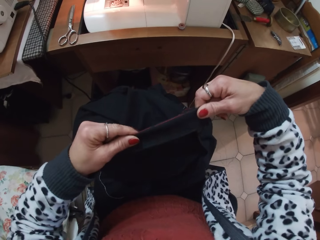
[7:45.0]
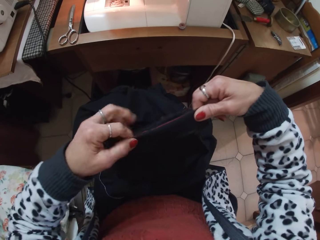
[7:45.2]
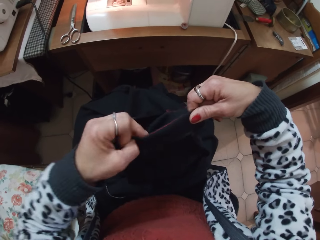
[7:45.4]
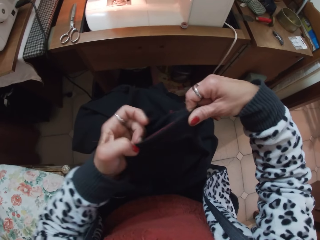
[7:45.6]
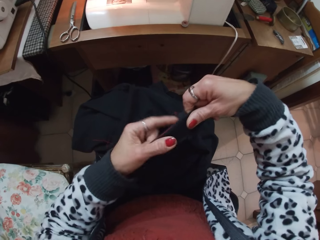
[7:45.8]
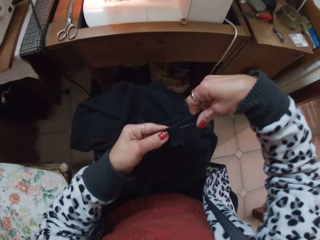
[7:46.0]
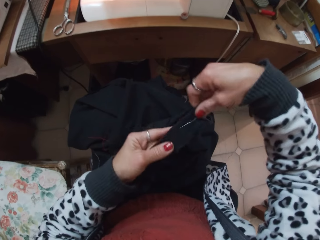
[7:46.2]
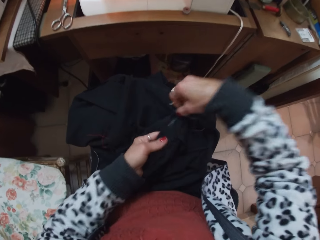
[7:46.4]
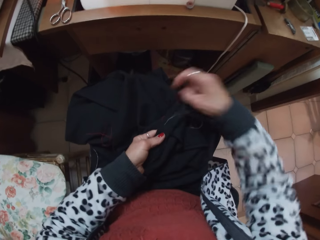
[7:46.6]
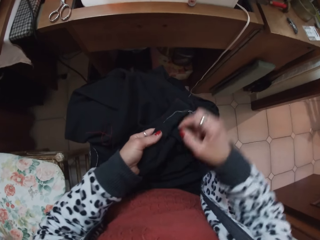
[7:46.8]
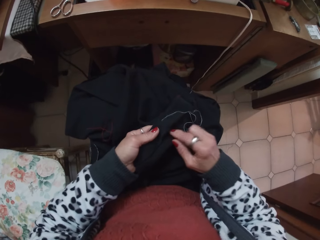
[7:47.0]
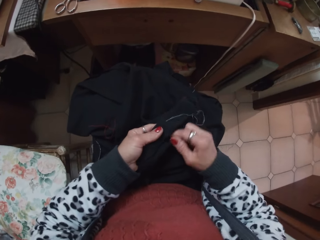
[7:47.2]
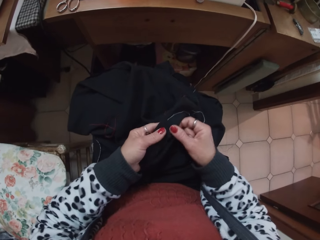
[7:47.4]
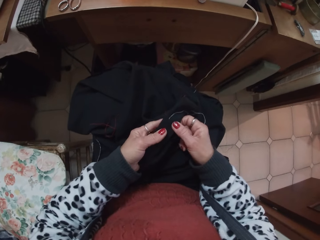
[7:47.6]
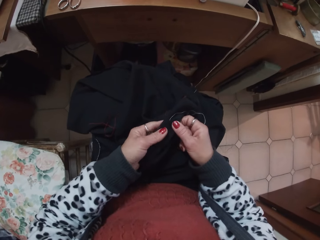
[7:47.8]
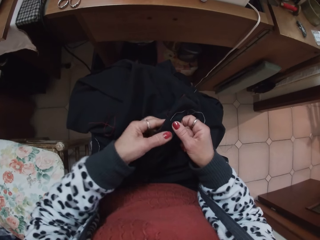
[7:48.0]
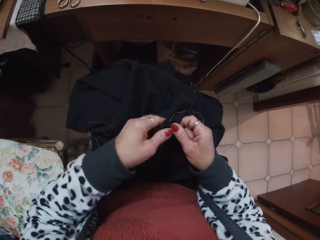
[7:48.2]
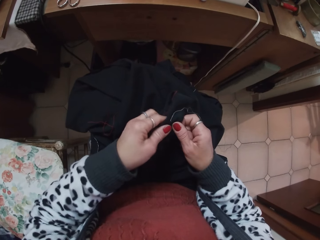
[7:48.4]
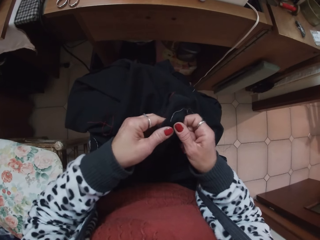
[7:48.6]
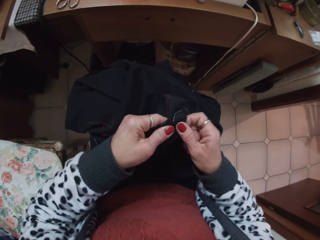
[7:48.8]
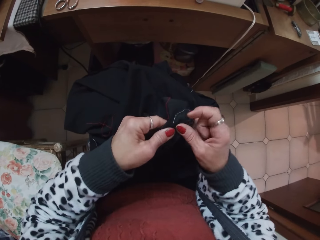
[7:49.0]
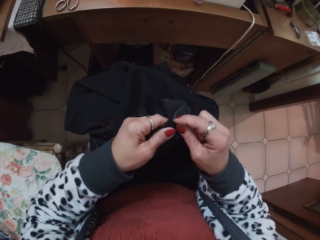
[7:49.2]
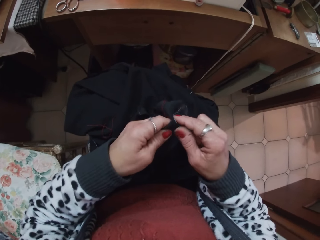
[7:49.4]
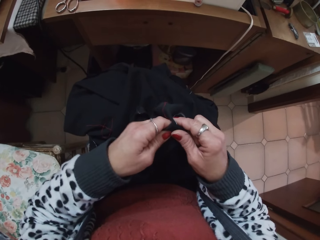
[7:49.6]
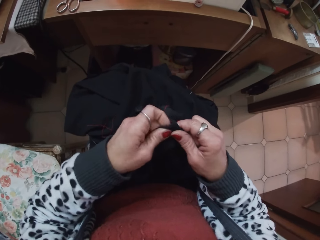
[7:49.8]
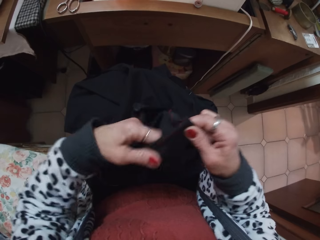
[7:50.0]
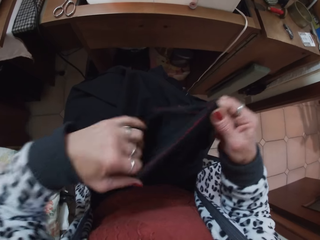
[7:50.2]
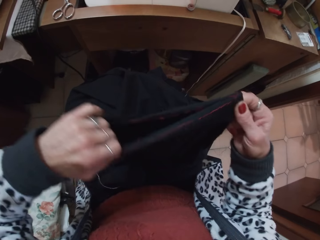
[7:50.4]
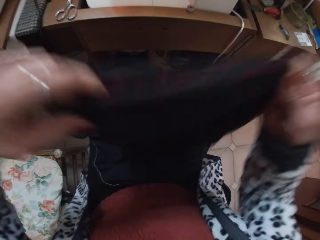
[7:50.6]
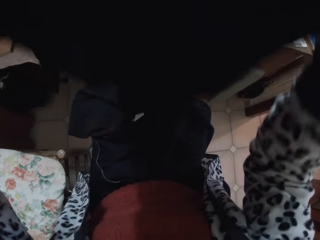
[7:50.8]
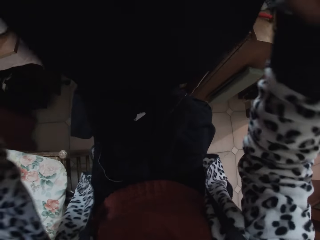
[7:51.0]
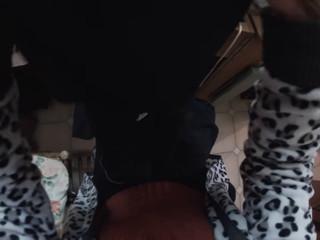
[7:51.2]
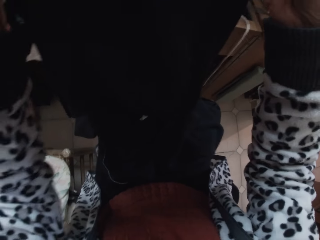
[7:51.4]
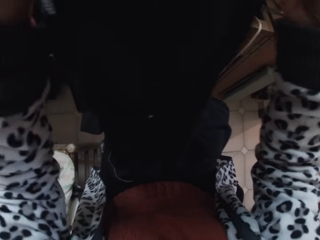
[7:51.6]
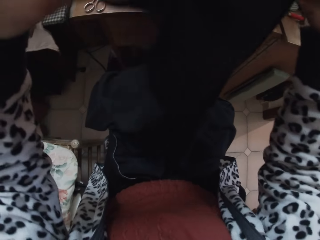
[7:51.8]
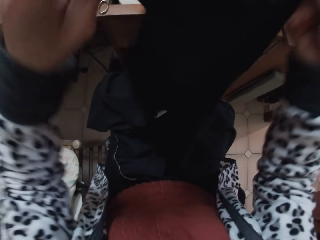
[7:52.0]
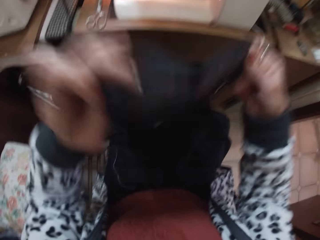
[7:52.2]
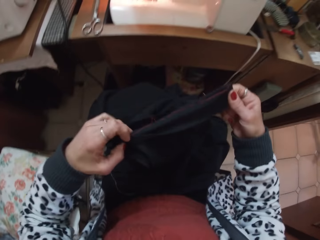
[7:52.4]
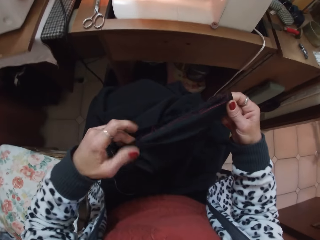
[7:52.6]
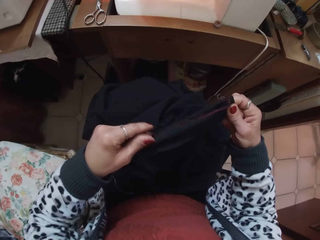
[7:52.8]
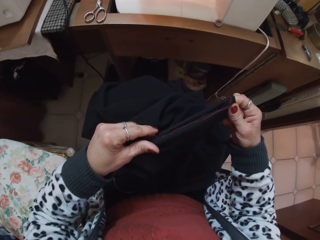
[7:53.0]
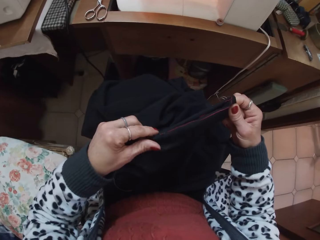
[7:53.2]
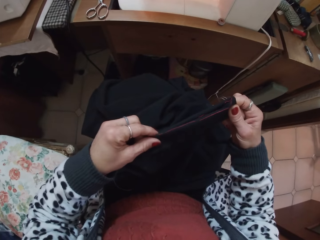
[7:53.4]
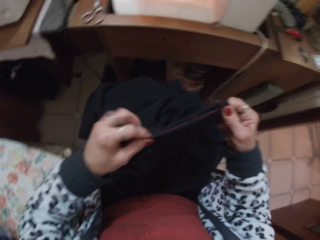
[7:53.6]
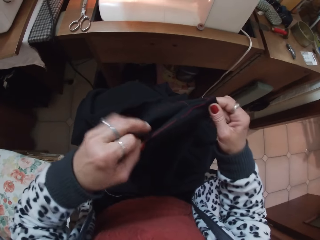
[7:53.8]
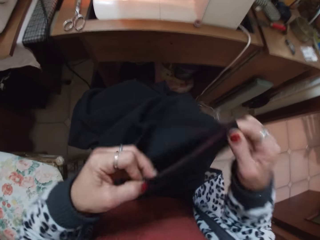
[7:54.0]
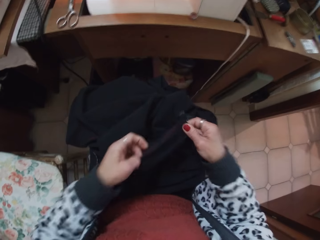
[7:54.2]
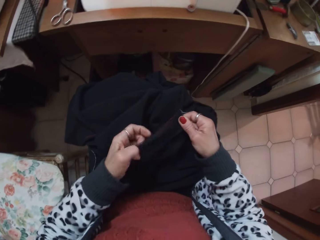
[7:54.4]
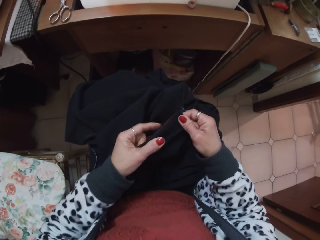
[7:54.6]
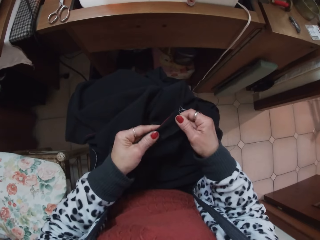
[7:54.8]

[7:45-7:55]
The camera wearer holds a fabric.

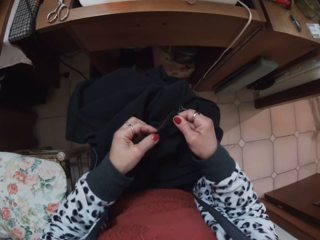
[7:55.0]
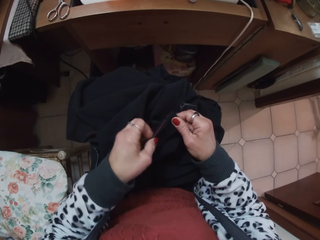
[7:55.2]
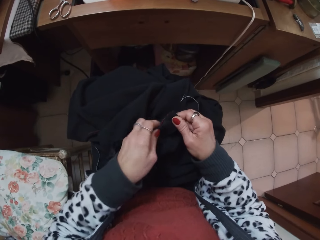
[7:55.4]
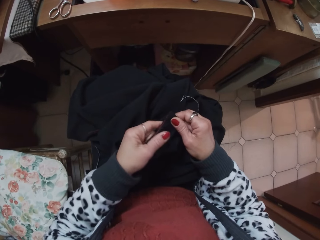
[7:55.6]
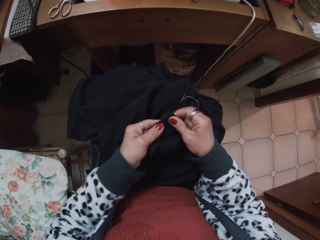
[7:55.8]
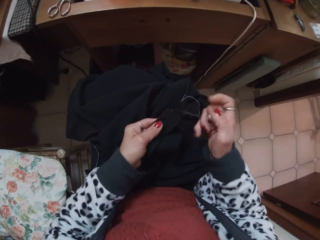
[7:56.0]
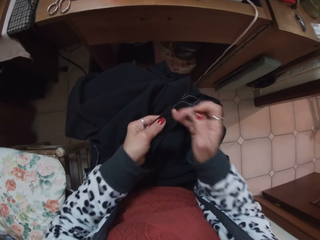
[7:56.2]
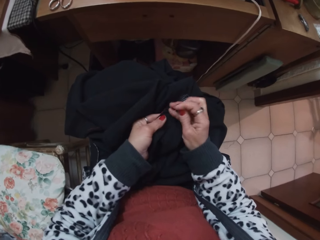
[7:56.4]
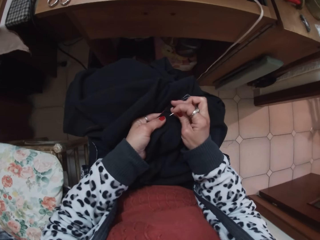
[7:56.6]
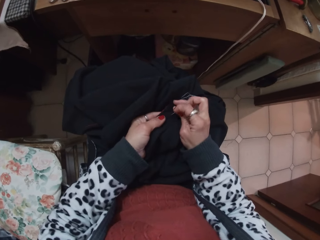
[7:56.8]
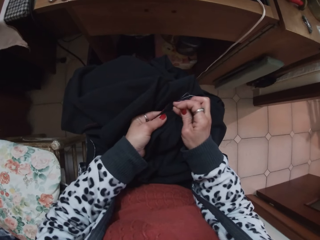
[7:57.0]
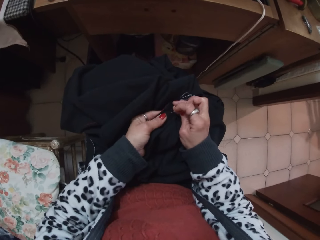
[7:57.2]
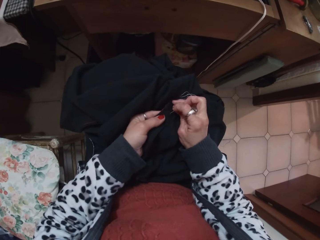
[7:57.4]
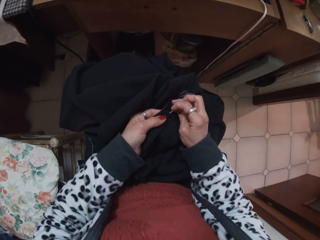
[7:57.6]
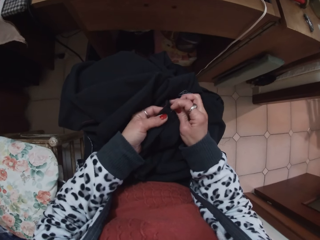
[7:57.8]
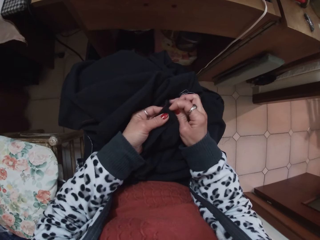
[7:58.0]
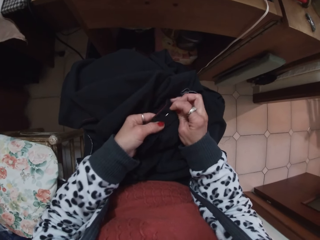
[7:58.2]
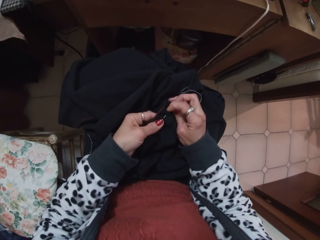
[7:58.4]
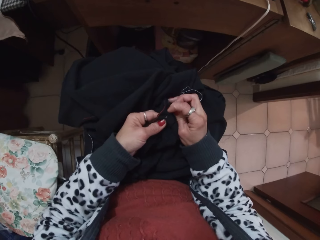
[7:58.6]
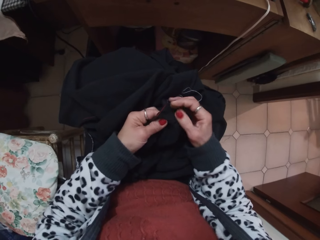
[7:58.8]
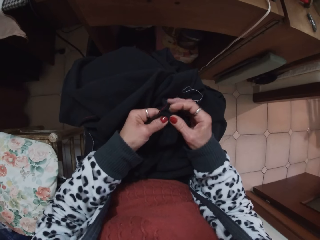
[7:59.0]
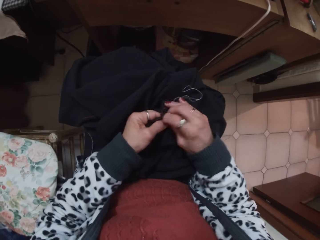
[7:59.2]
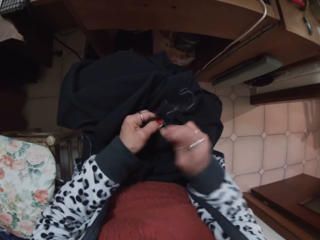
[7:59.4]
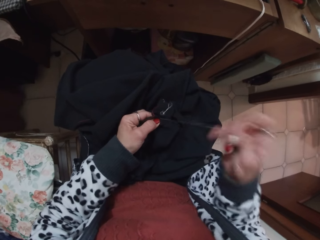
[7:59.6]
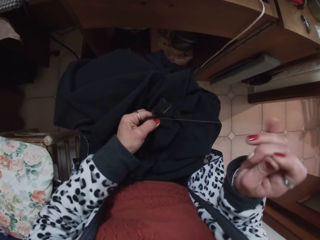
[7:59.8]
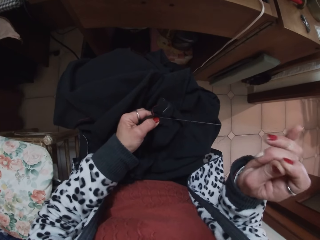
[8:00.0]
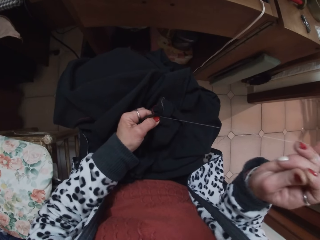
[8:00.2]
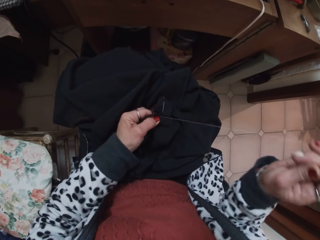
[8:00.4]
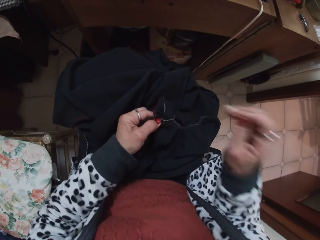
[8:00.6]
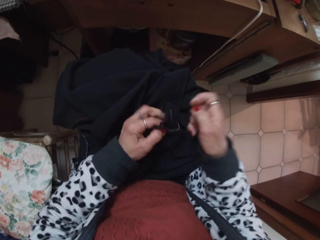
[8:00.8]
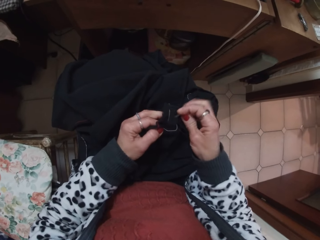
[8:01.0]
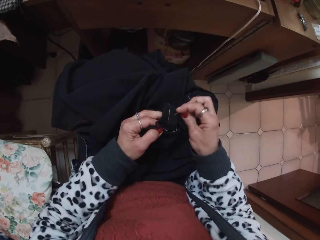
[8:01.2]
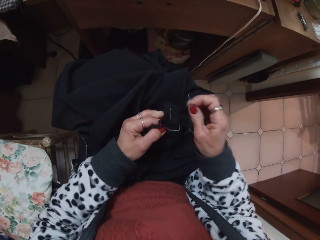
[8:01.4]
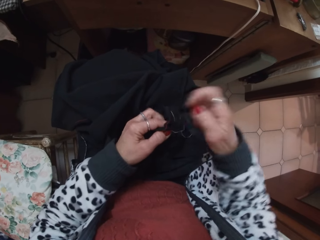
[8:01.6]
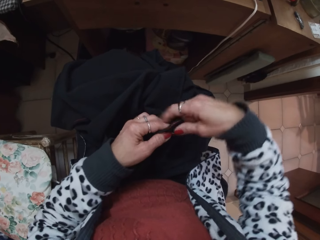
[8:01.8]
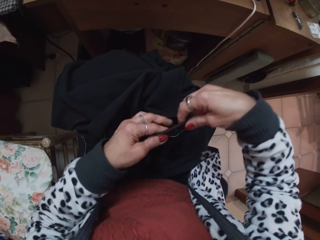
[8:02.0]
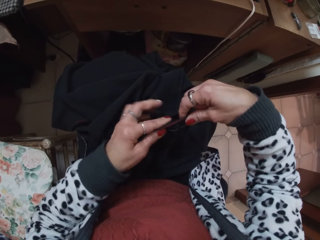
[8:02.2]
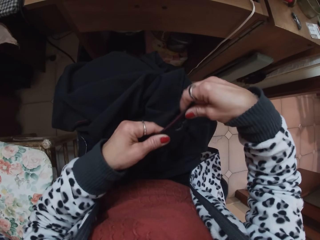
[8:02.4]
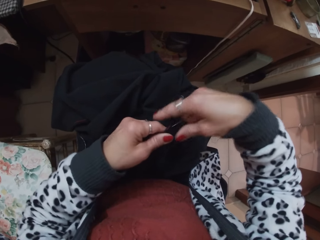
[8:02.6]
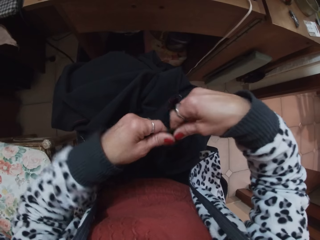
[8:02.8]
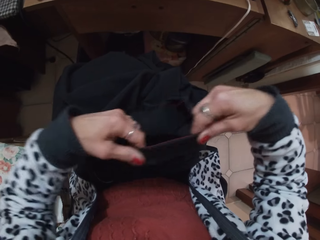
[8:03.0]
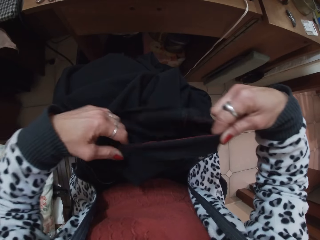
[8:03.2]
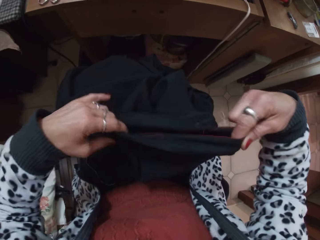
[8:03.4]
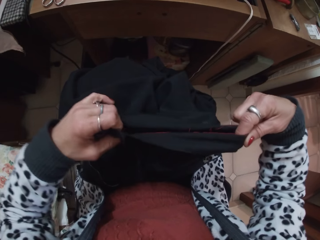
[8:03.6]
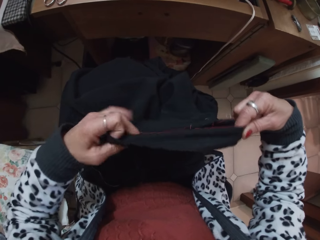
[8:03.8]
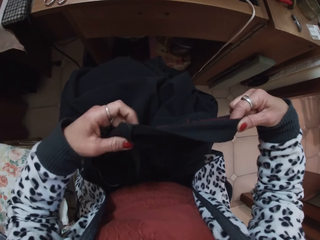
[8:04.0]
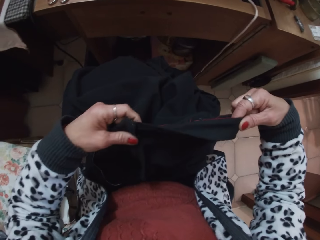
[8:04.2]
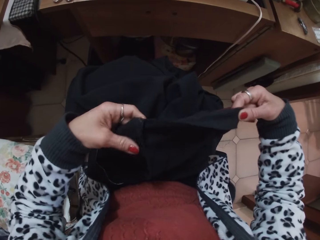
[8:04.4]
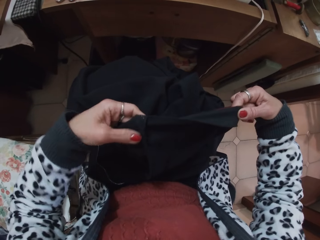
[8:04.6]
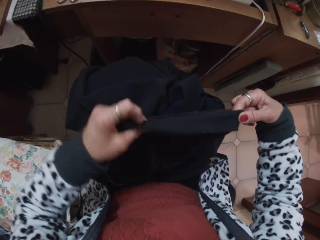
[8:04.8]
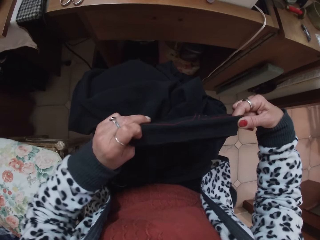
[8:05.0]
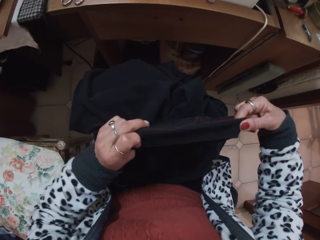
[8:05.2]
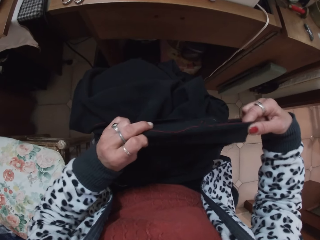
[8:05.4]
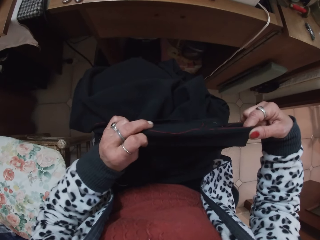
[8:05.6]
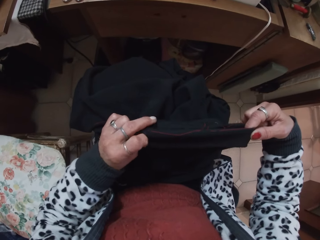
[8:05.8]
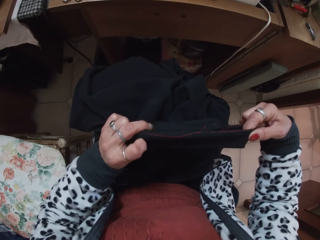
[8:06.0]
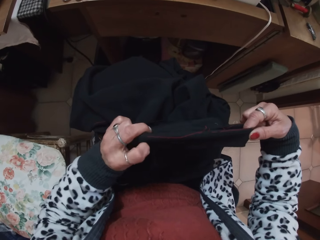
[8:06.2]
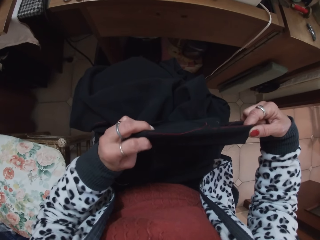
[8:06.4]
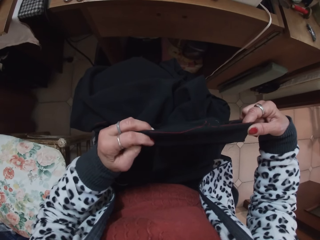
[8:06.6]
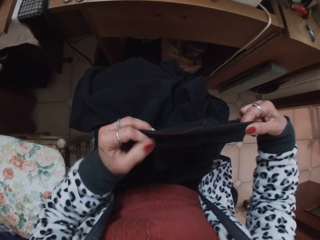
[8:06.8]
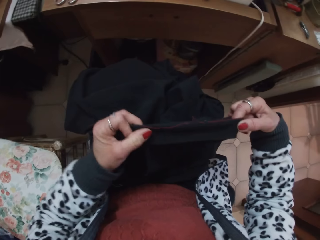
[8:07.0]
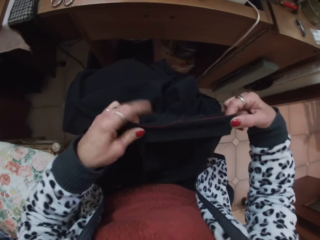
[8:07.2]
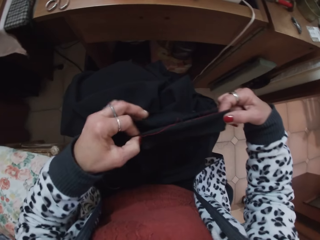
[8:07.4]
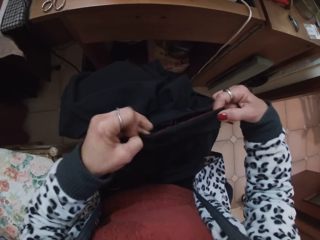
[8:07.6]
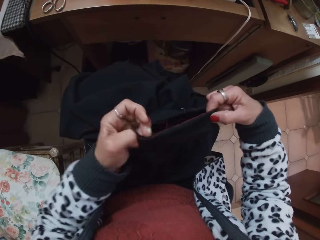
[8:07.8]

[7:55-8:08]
The camera wearer continues to sew the trouser with the needle. They adjust the sewing thread. They hold a fabric.
